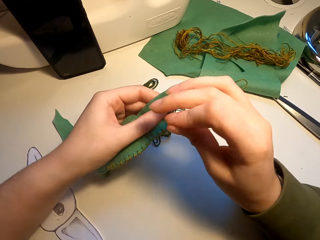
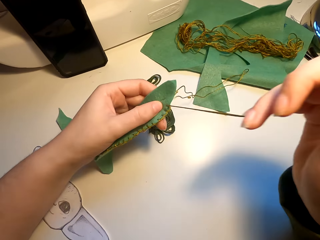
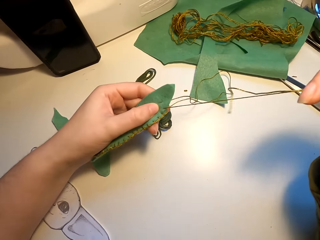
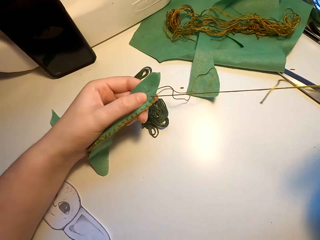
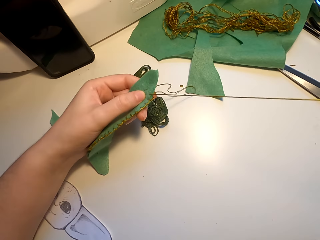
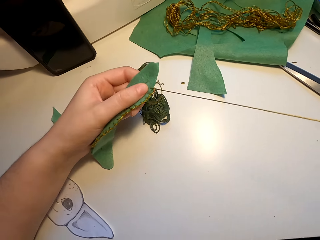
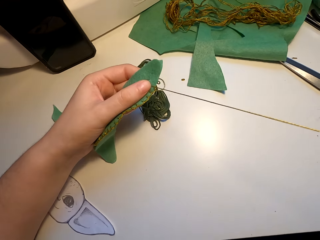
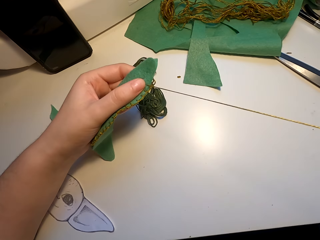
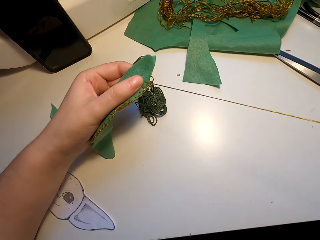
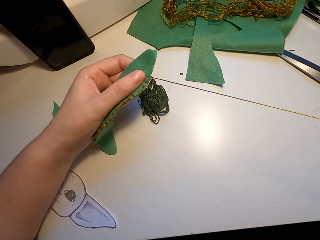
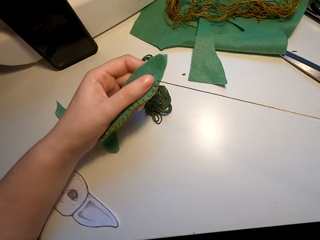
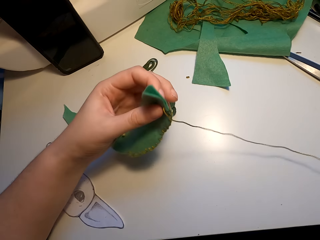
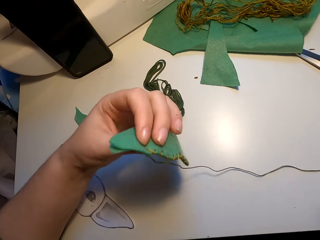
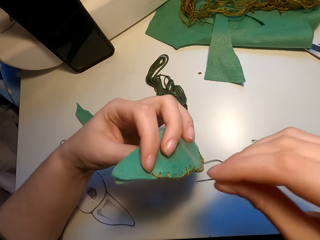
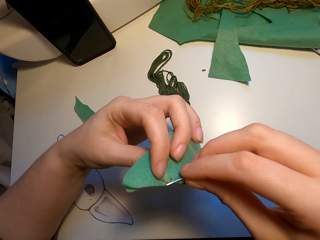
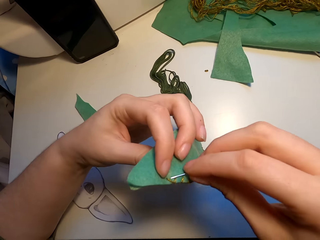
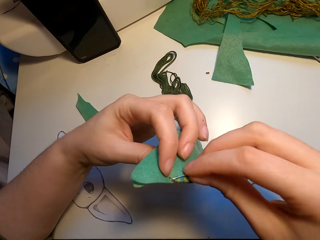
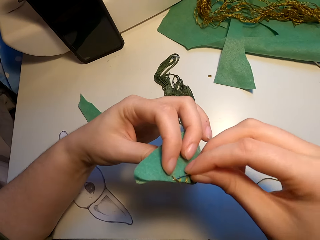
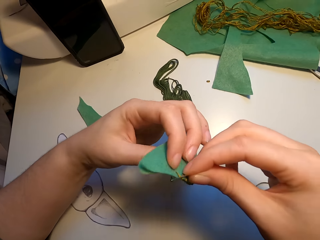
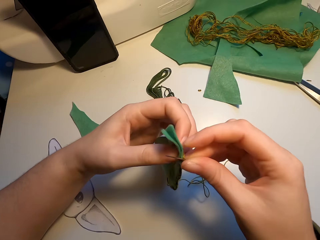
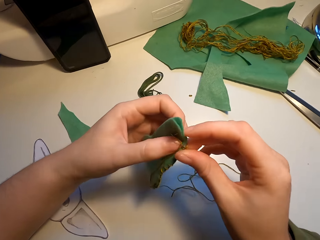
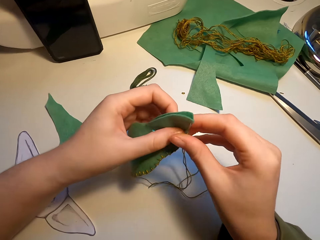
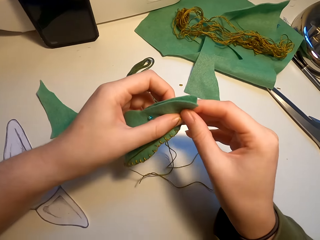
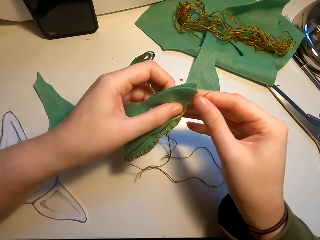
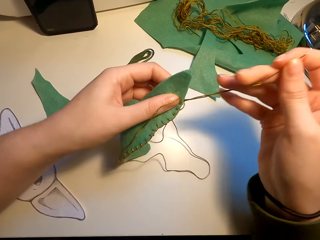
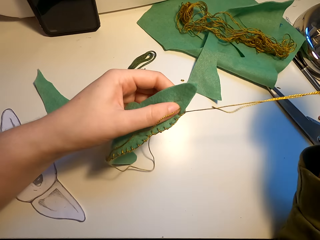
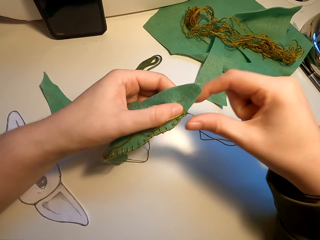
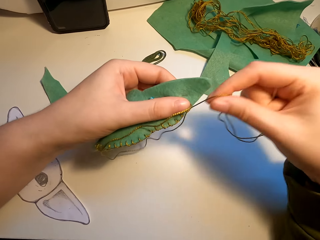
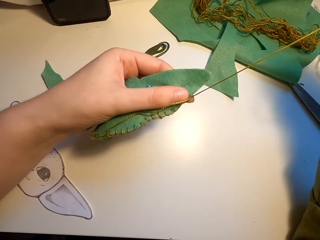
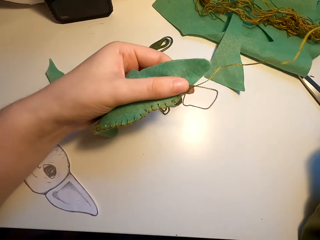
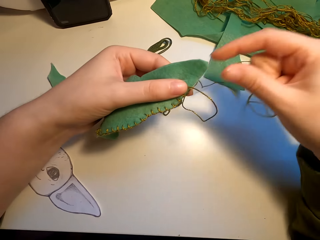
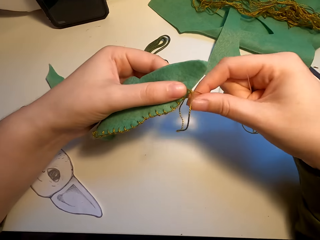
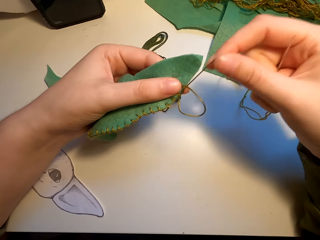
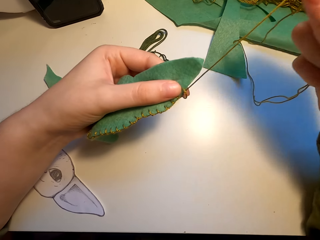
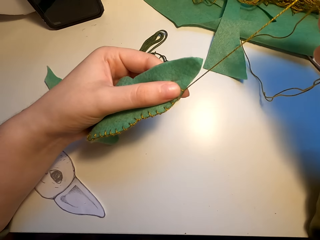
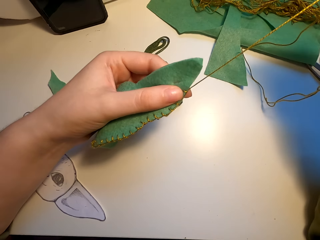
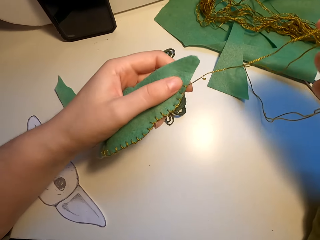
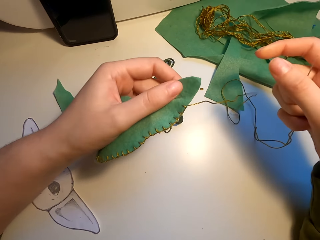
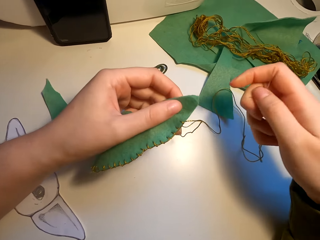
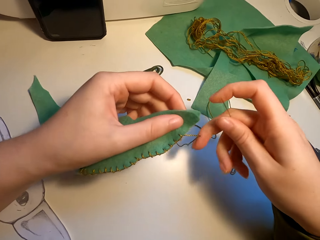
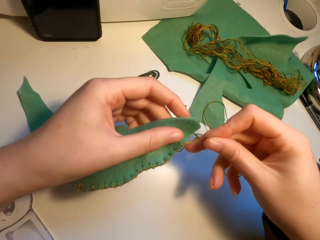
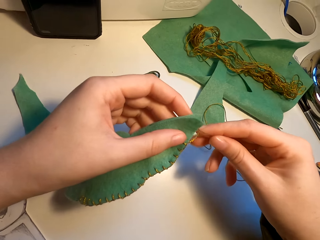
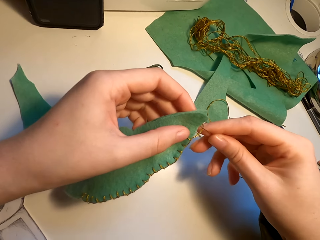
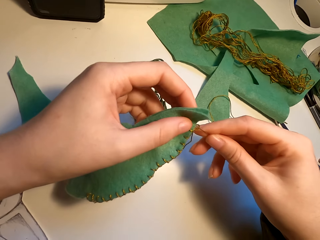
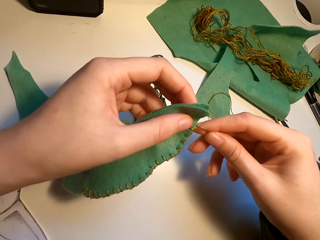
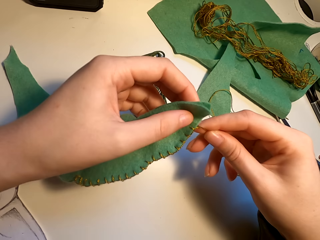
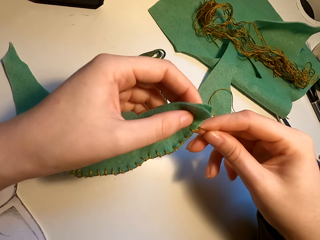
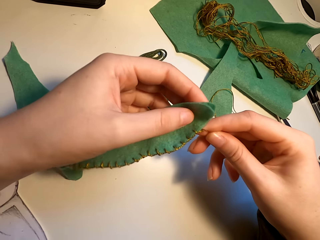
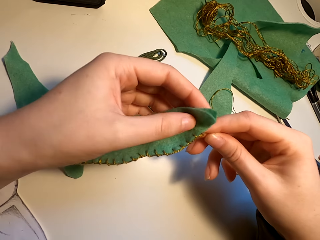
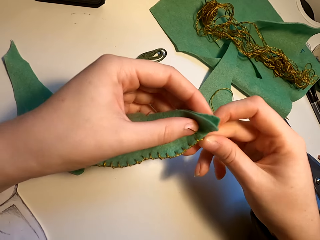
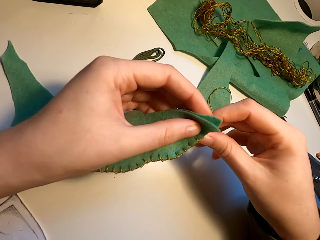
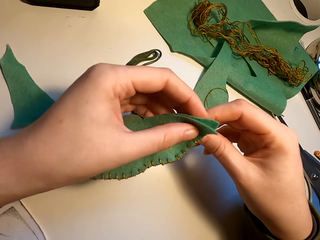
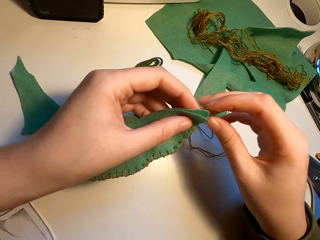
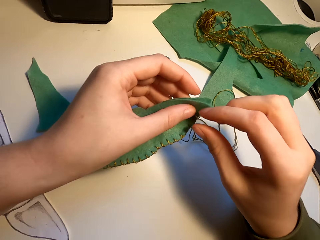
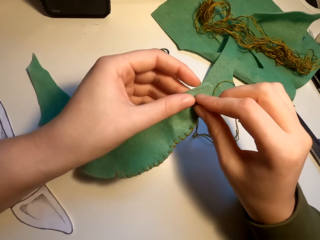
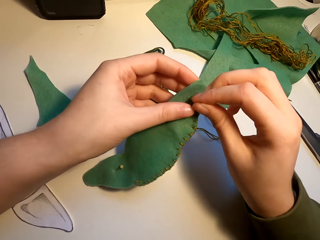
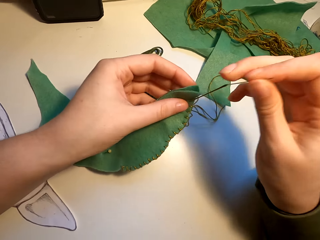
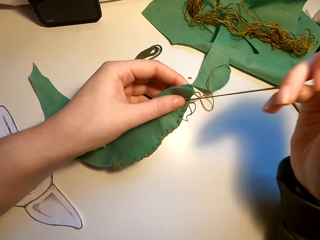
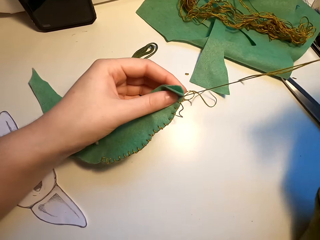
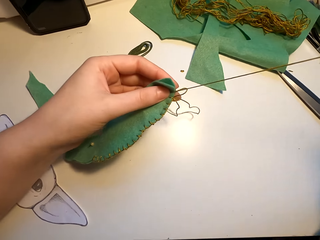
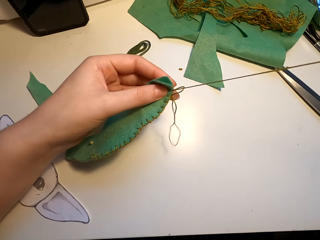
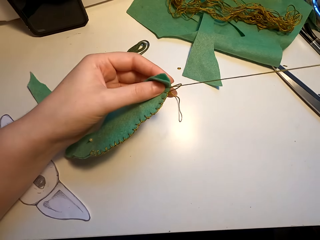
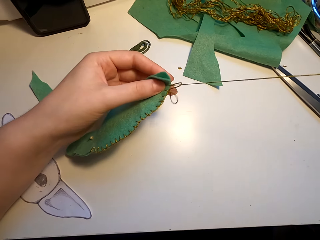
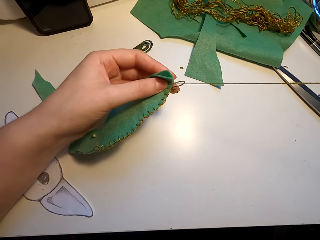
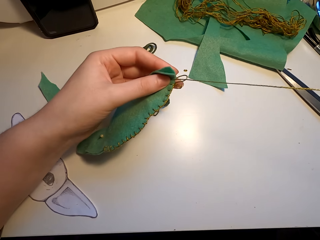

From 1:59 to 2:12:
The camera wearer turns the fabric. They sew the fabric. They pull the thread. They stretch the fabric. They knit a cutting model with a needle.

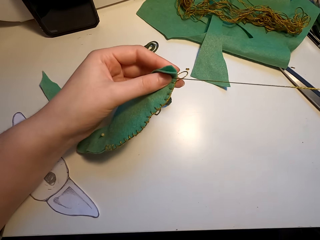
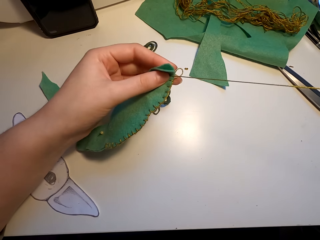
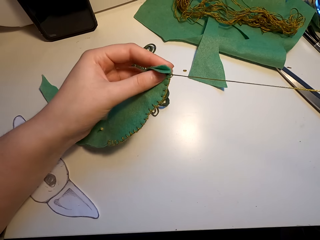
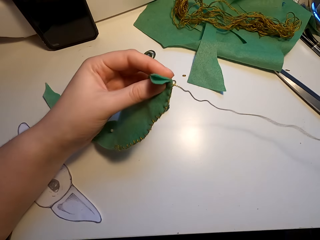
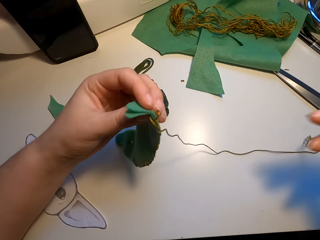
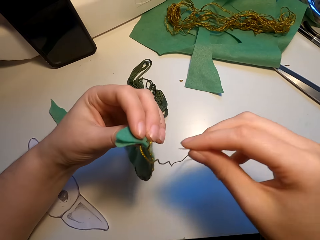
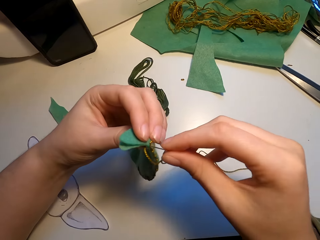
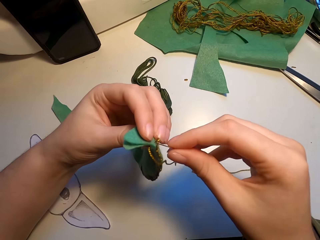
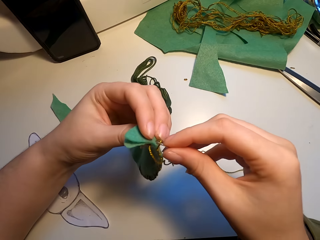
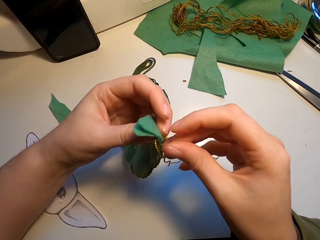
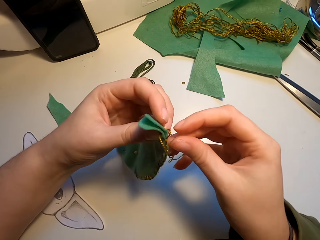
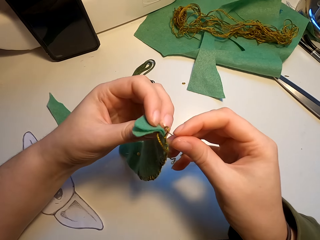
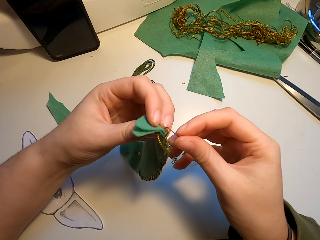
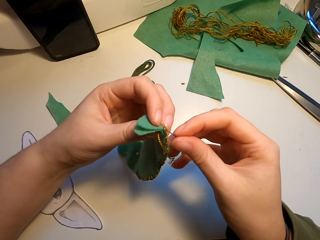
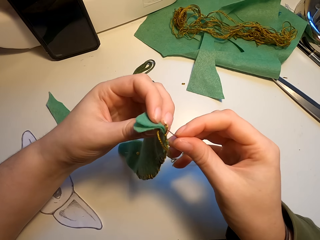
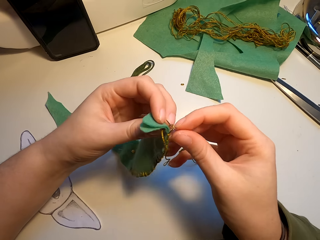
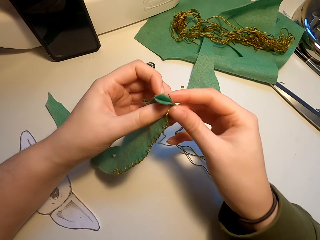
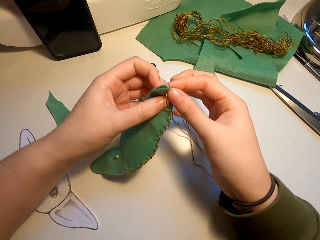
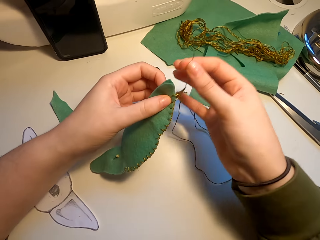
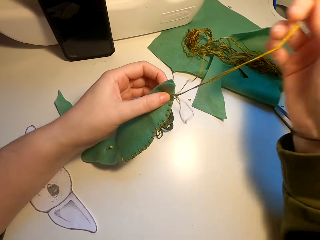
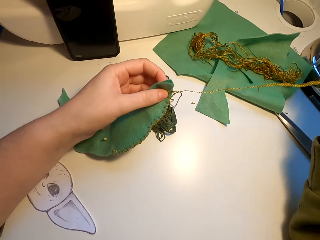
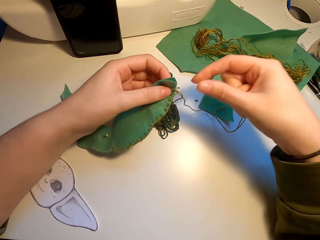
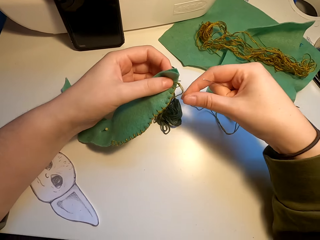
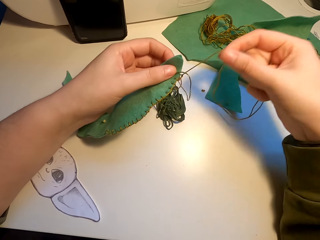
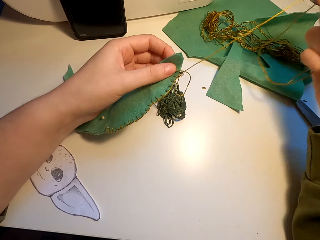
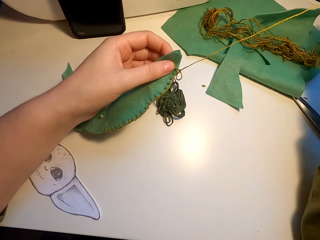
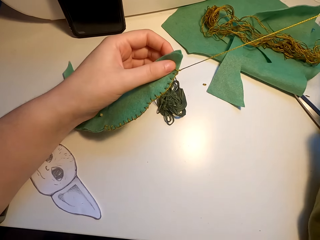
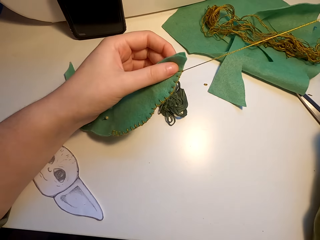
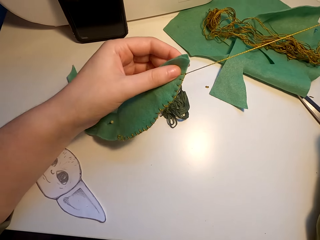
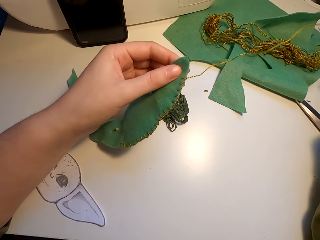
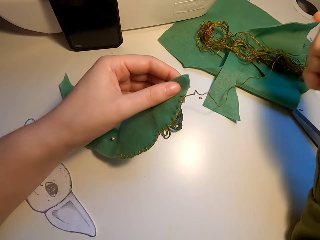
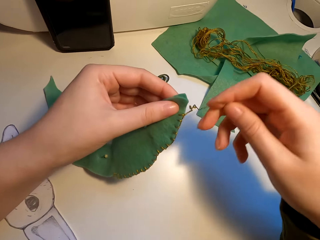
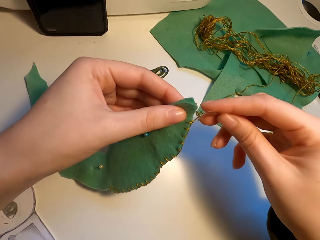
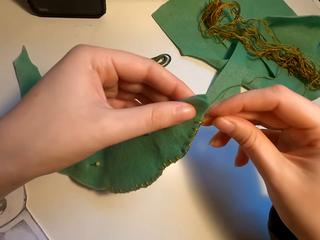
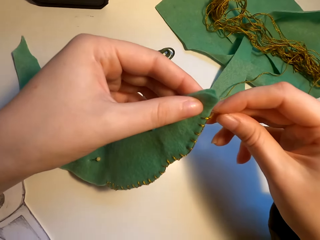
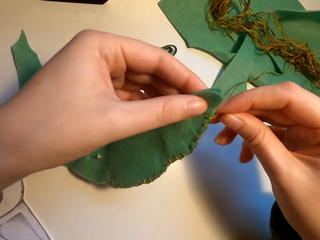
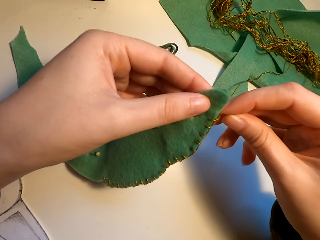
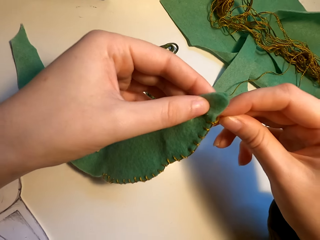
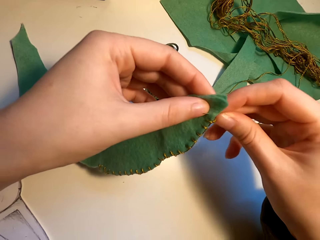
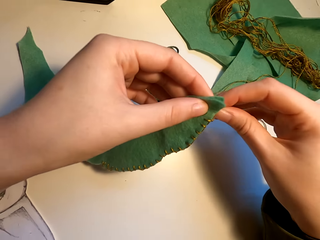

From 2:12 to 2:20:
The camera wearer pulls the thread. They knit a cutting model with a needle.
